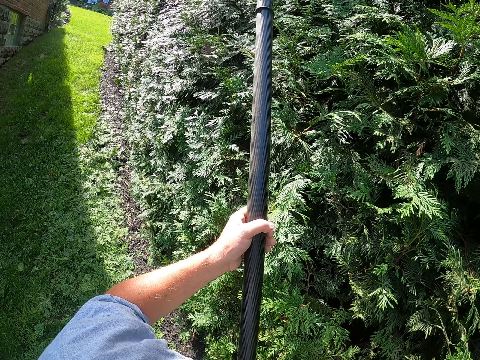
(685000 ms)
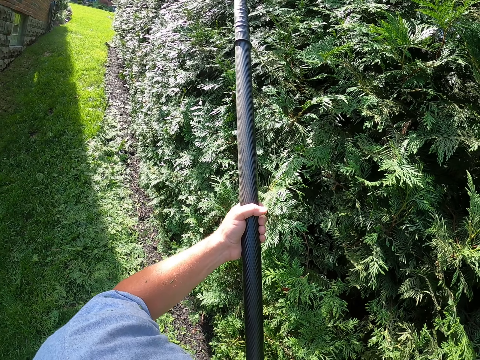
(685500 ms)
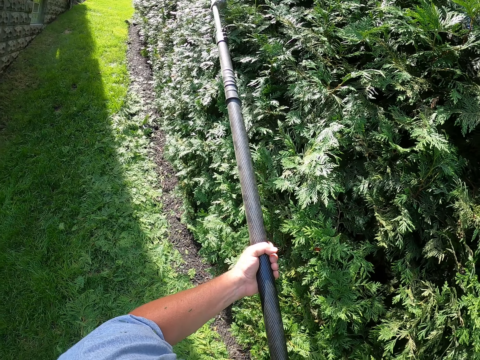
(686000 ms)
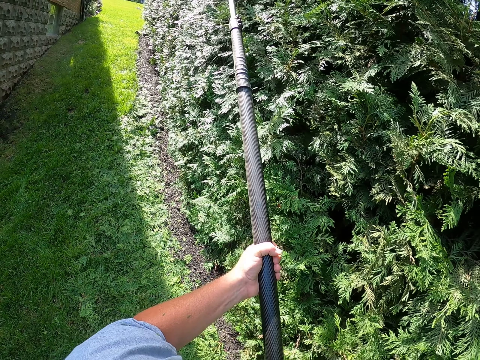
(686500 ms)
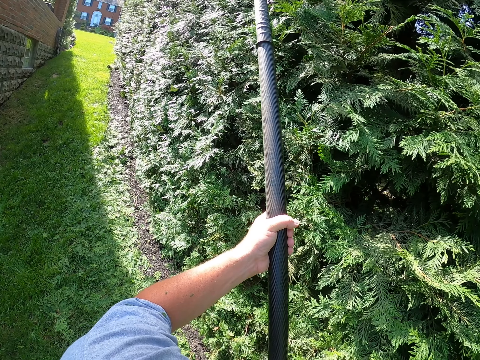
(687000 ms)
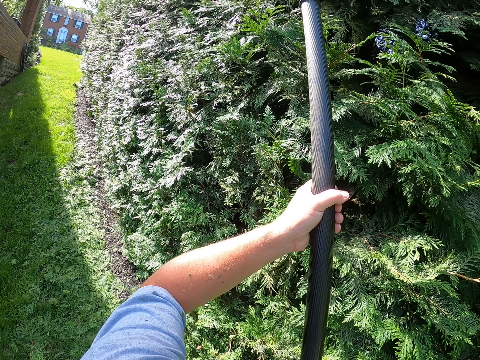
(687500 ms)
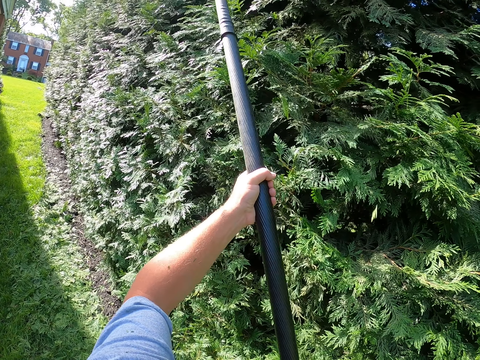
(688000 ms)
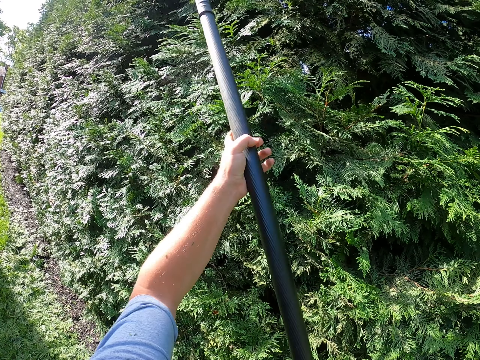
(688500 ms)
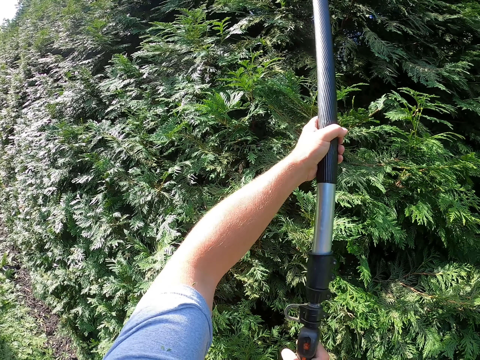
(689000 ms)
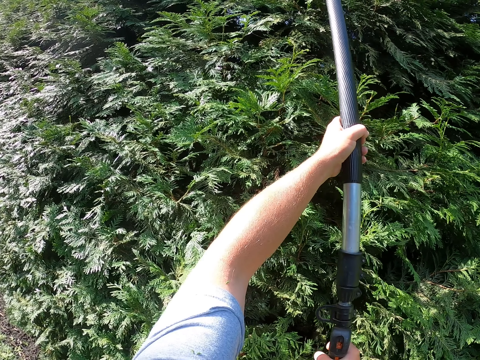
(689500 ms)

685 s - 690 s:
The camera wearer trims.

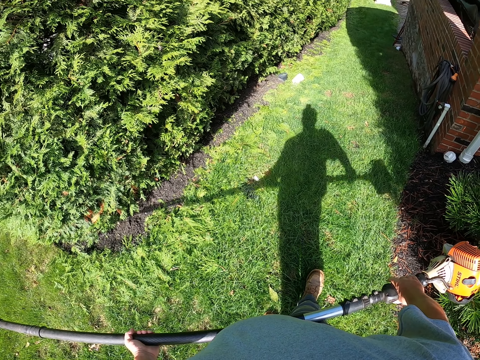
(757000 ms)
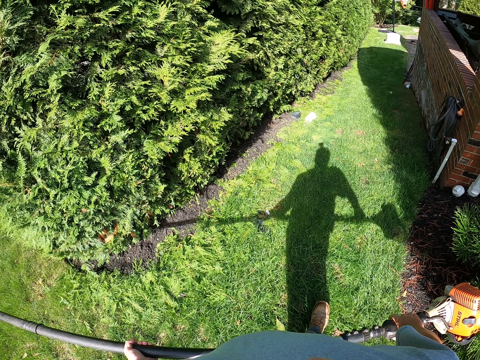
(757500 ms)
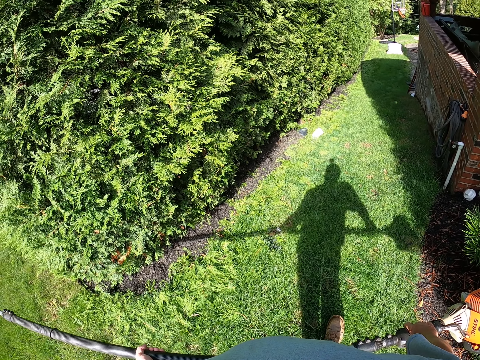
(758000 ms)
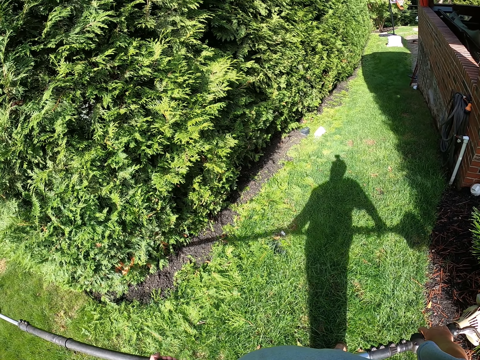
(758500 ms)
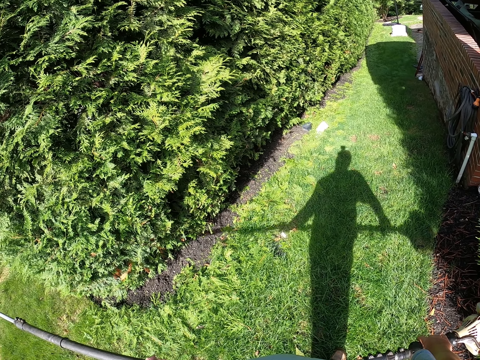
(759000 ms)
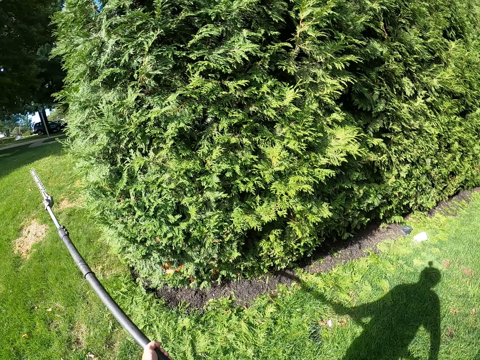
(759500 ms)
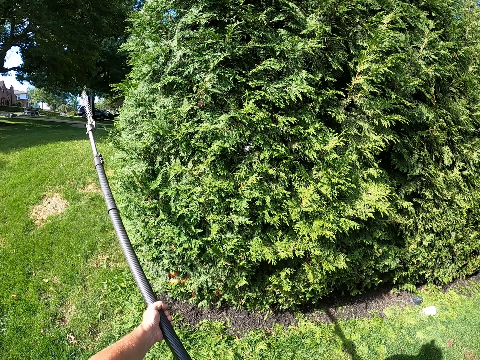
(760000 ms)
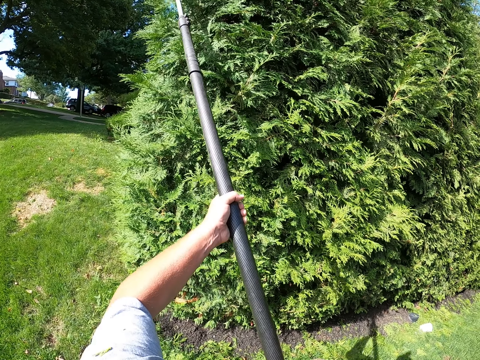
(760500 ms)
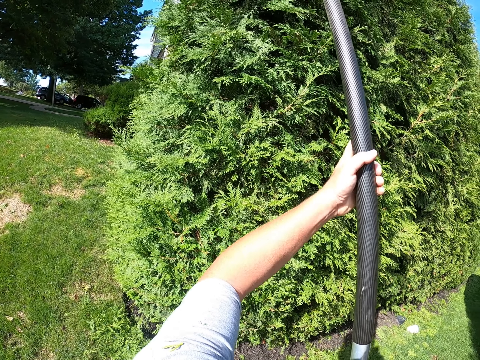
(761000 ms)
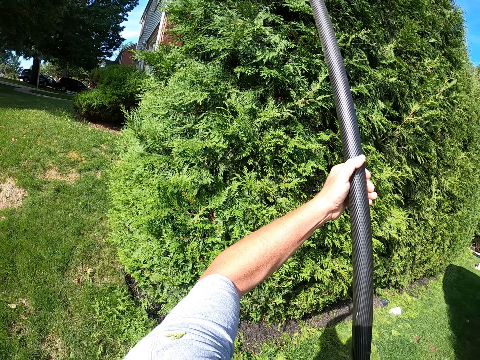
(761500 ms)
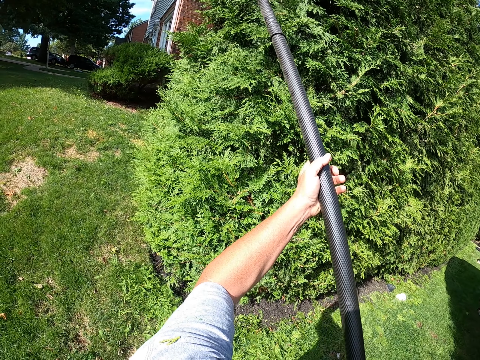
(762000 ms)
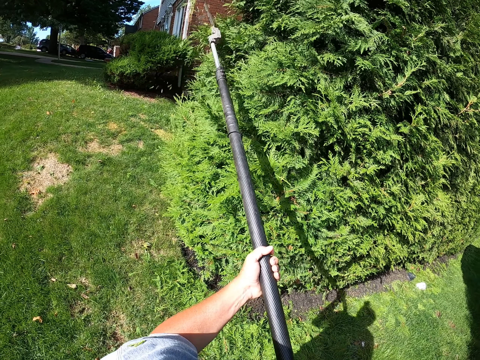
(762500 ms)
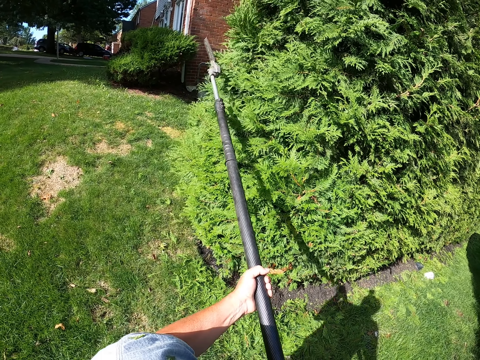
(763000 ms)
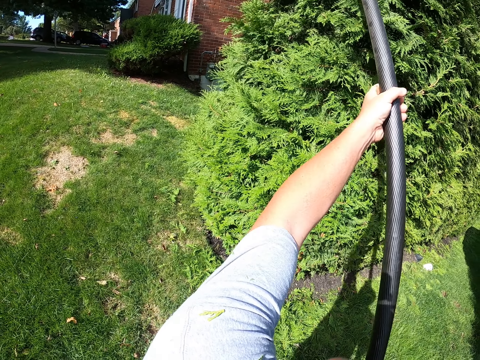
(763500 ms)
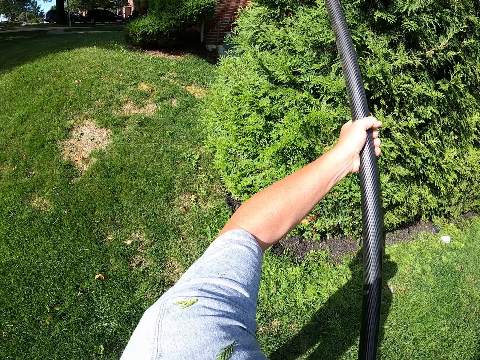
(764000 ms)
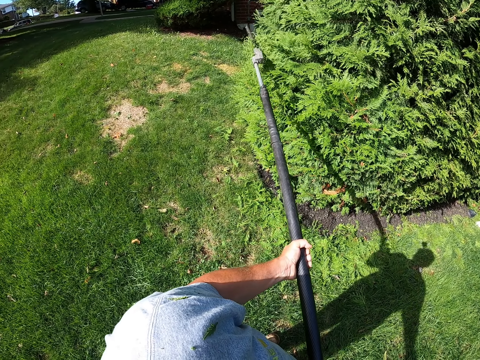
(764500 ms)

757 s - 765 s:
The camera wearer turns.

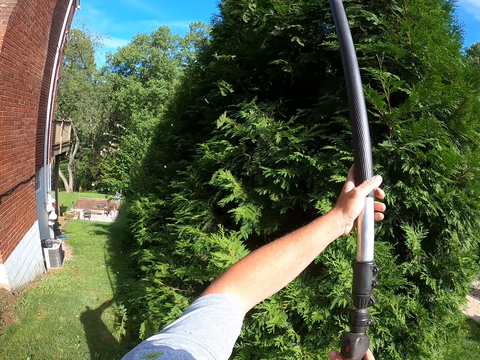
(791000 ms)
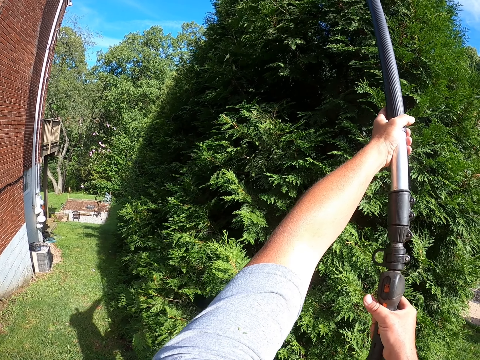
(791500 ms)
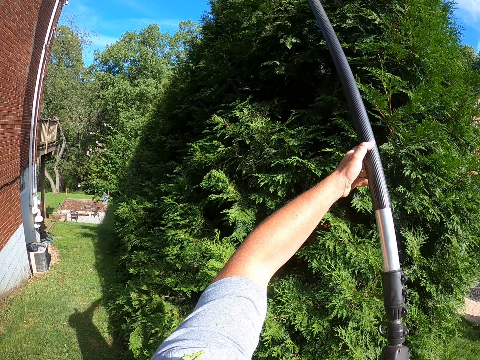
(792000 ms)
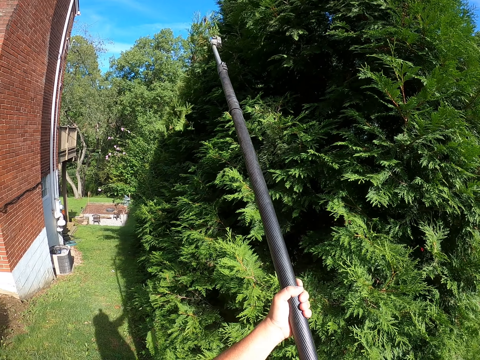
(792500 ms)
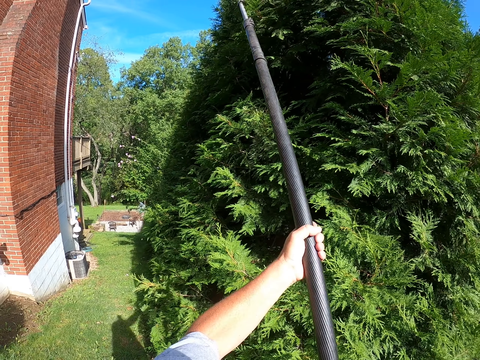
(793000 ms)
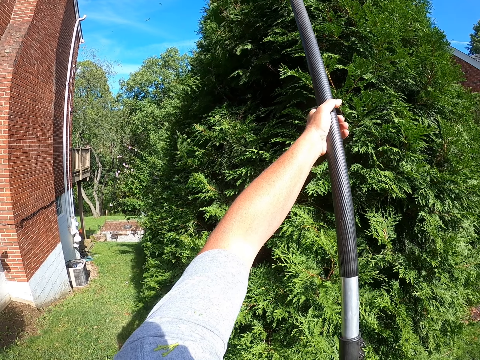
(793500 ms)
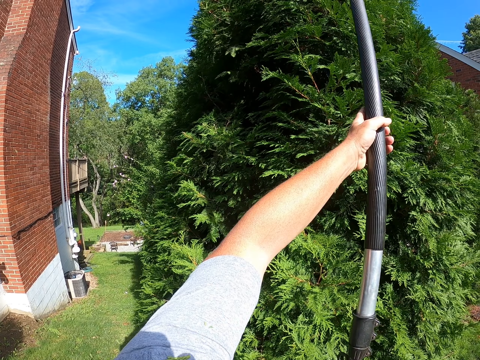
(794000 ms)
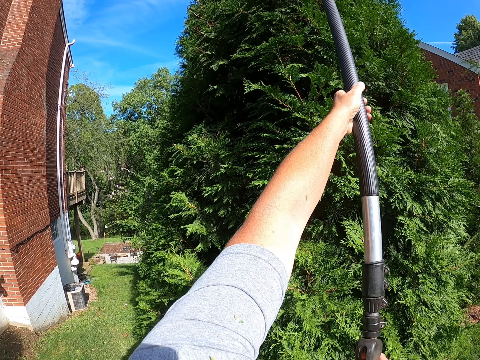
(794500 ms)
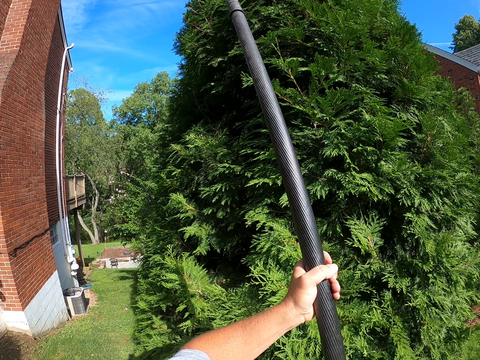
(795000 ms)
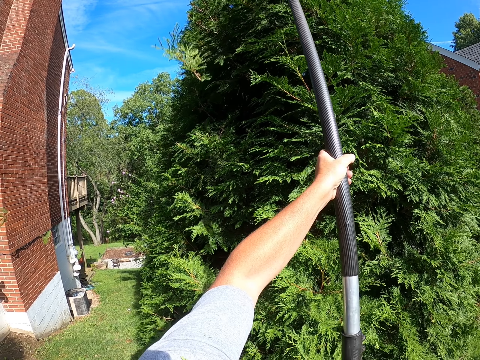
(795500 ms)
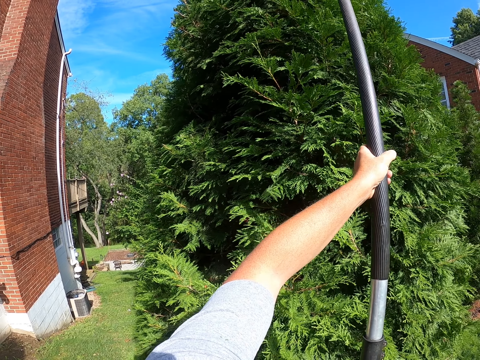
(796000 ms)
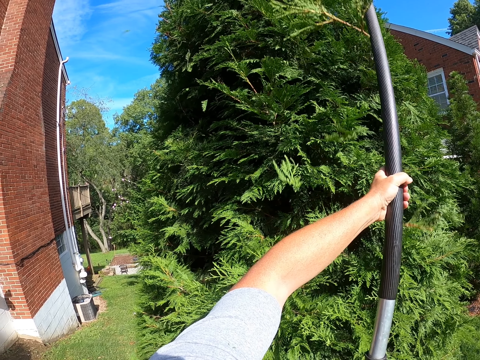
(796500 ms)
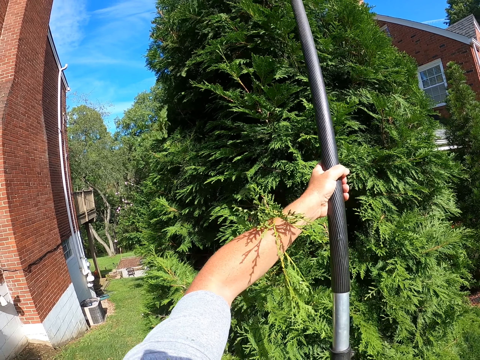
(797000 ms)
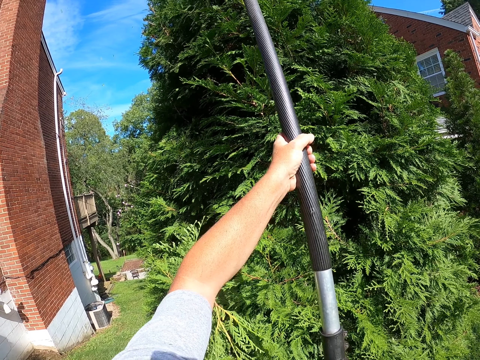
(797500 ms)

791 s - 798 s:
The camera wearer trims the upper part.

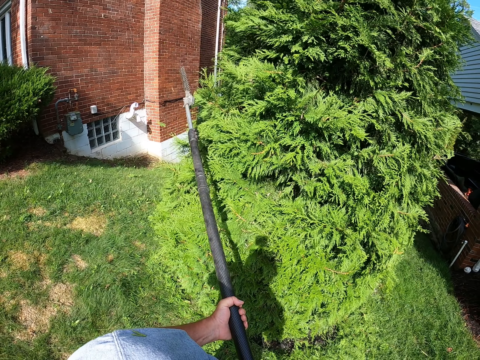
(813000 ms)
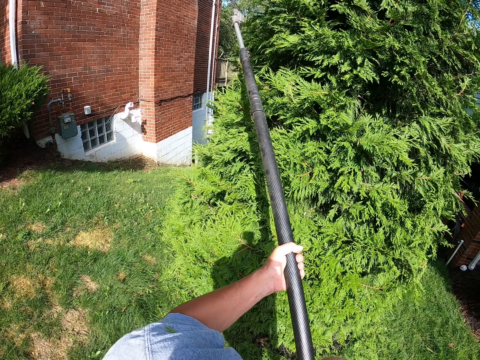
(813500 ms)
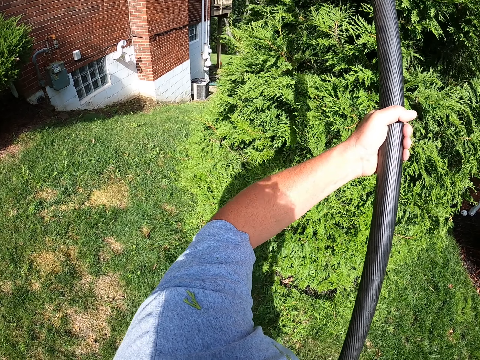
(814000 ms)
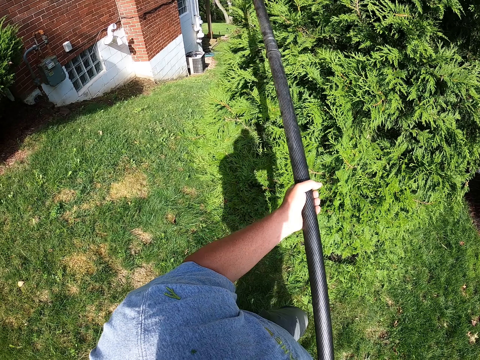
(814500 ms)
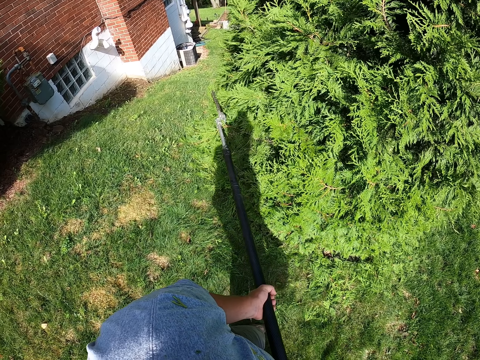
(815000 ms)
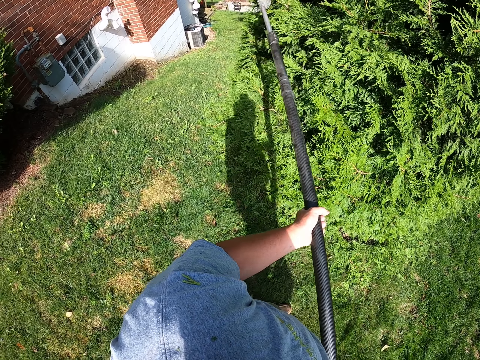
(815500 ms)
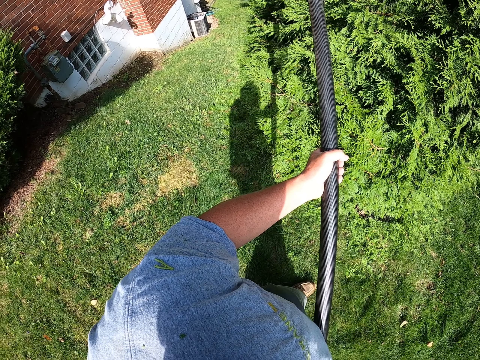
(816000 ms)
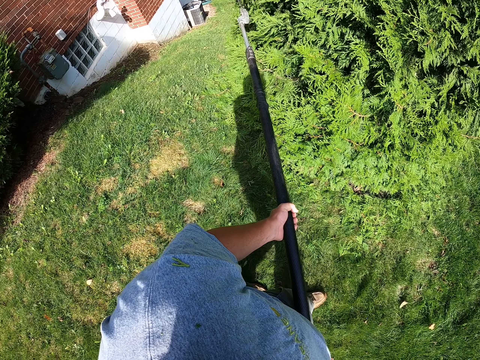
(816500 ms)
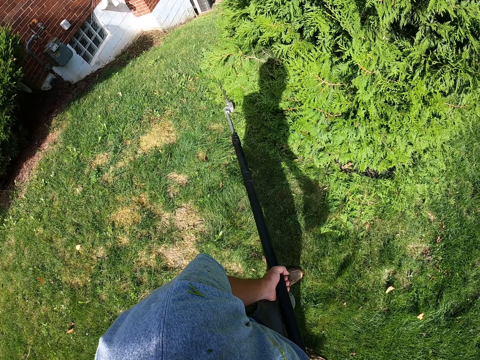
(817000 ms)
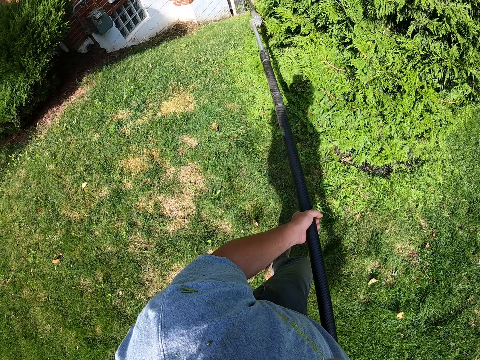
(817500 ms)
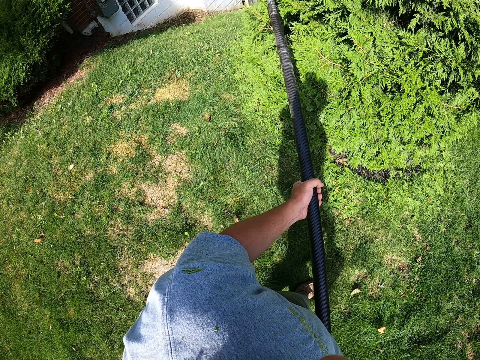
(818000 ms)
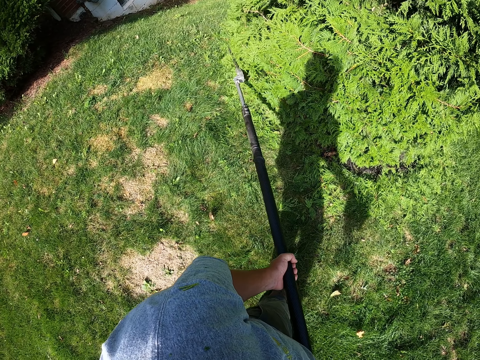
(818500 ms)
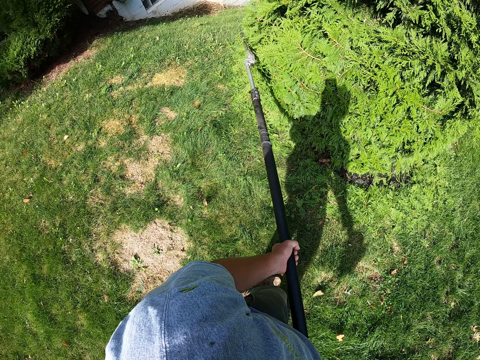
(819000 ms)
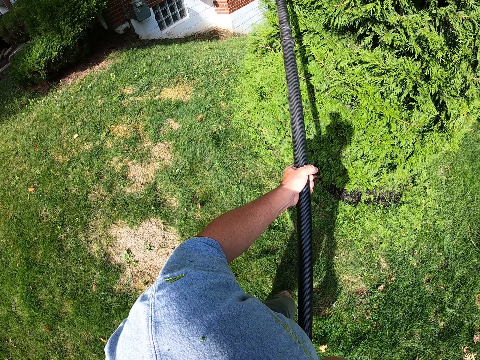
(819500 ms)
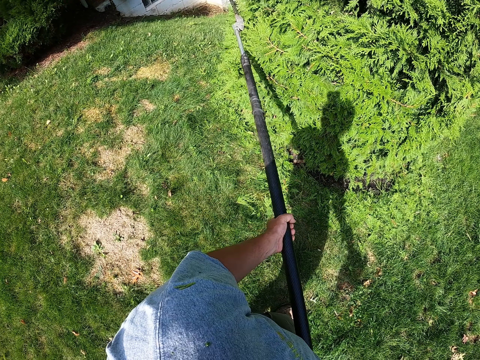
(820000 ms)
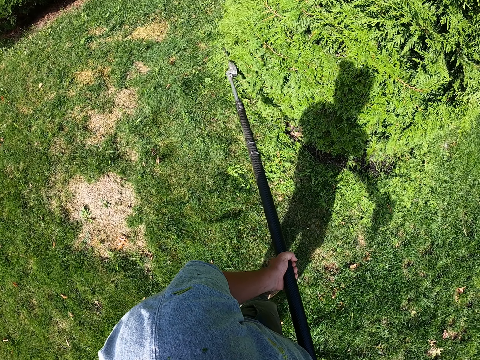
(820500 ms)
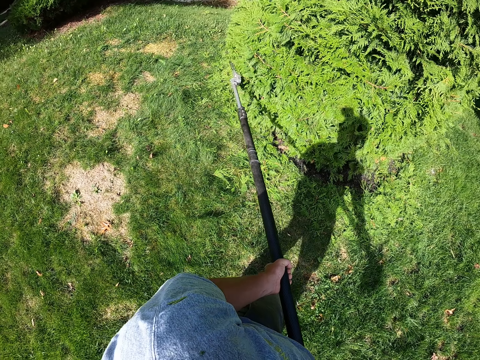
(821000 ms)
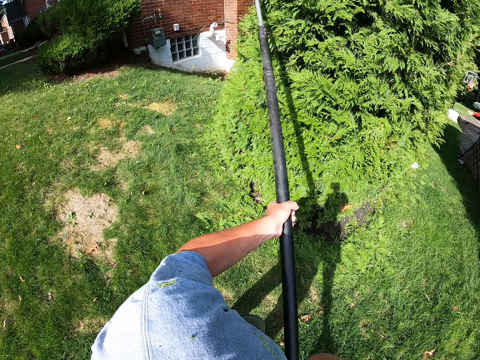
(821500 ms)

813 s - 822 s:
The camera wearer trims the lower part.
